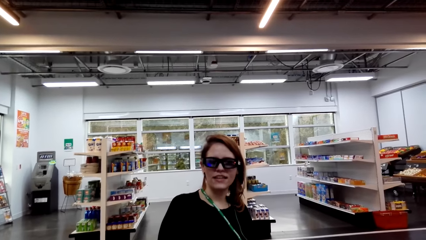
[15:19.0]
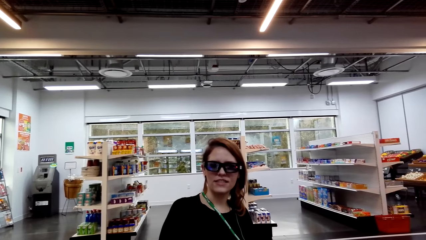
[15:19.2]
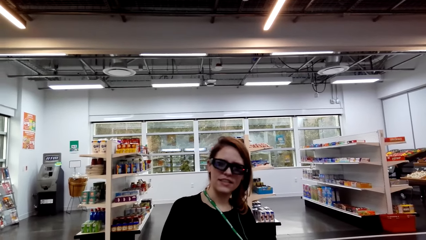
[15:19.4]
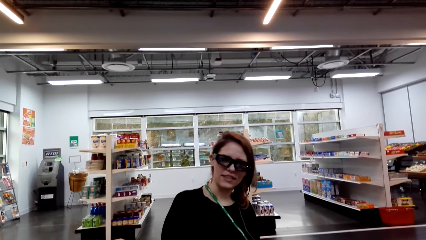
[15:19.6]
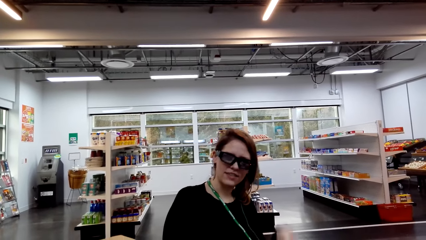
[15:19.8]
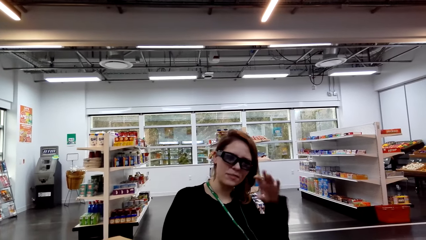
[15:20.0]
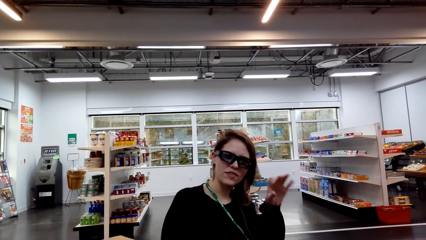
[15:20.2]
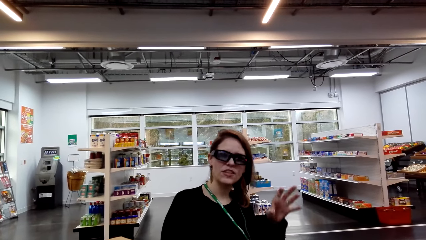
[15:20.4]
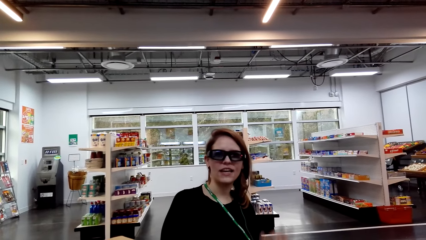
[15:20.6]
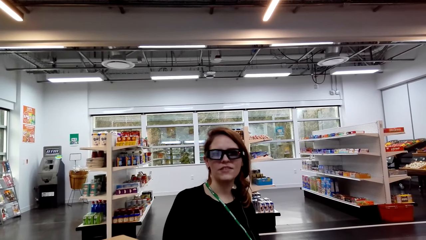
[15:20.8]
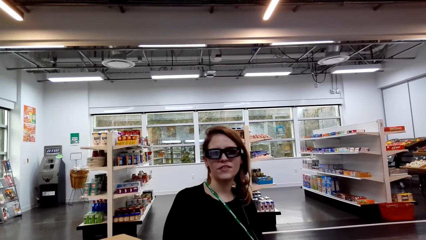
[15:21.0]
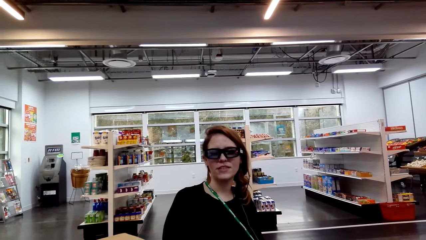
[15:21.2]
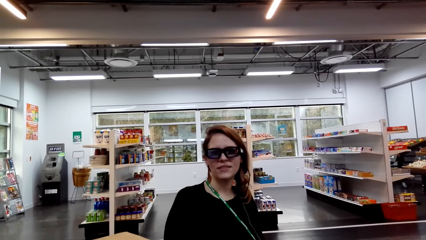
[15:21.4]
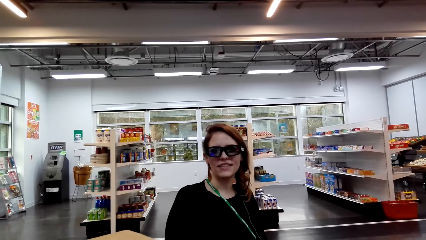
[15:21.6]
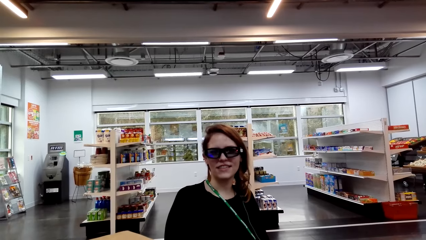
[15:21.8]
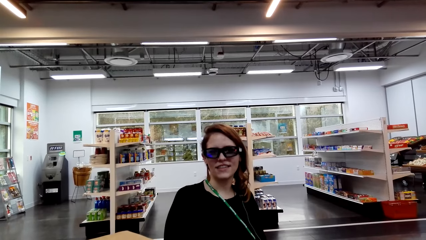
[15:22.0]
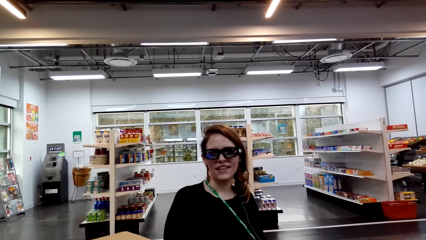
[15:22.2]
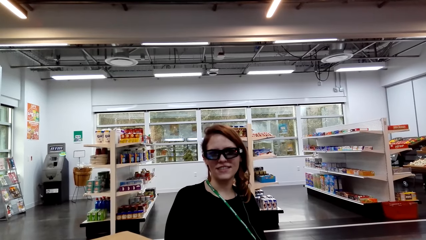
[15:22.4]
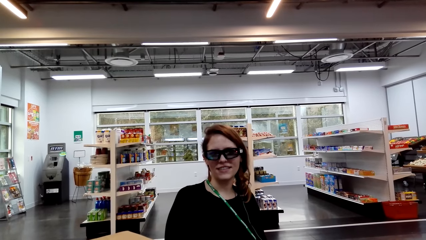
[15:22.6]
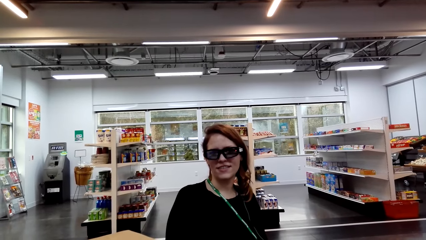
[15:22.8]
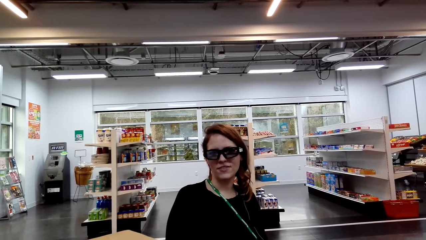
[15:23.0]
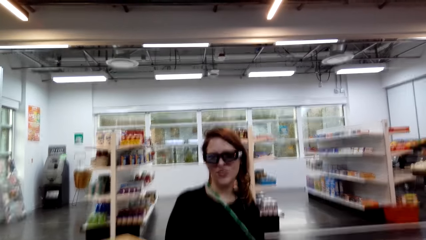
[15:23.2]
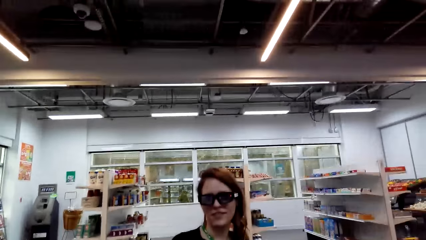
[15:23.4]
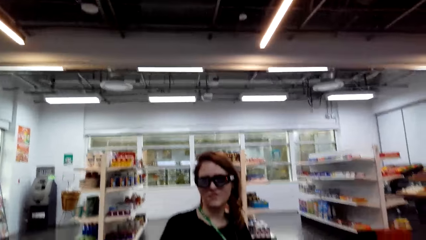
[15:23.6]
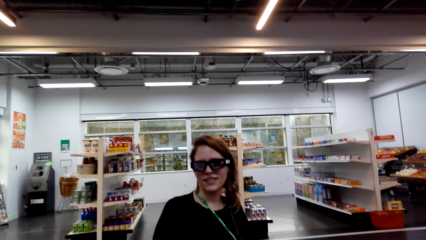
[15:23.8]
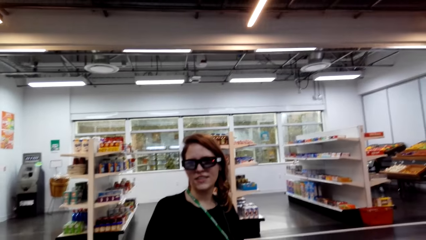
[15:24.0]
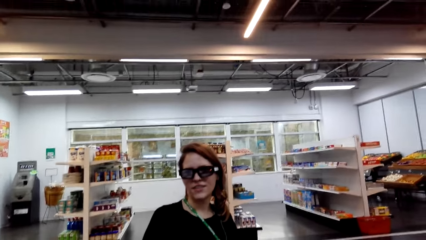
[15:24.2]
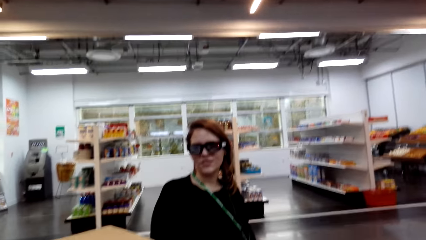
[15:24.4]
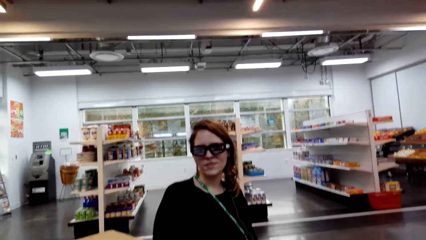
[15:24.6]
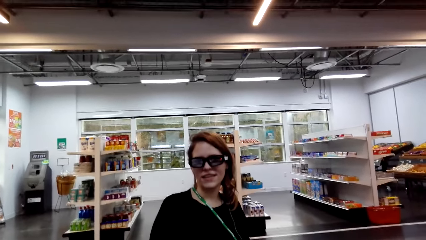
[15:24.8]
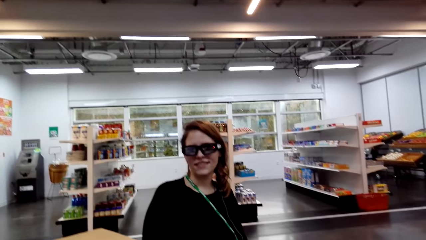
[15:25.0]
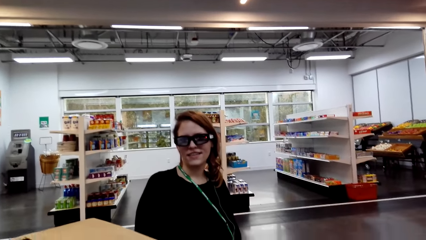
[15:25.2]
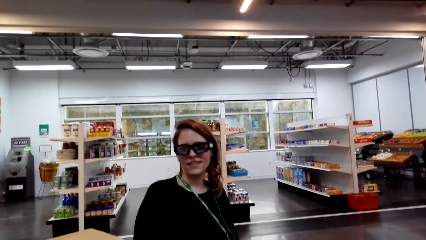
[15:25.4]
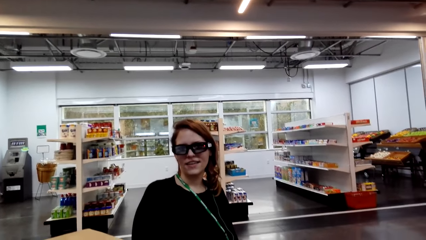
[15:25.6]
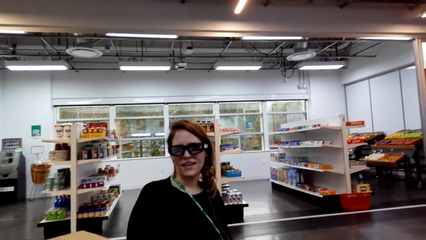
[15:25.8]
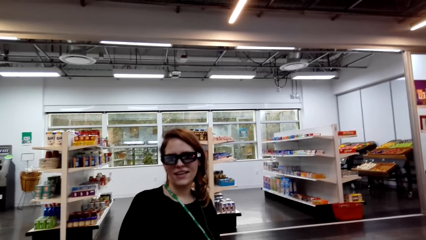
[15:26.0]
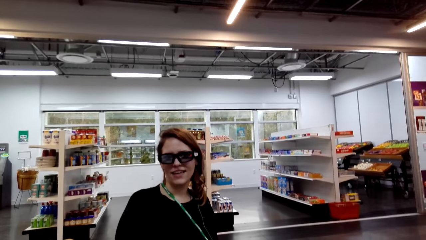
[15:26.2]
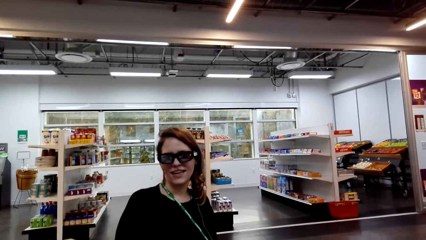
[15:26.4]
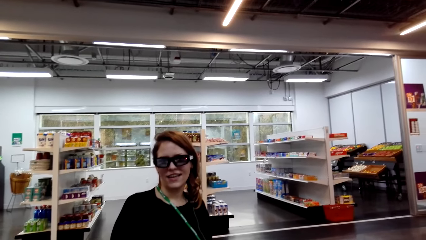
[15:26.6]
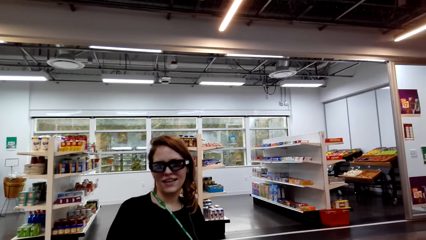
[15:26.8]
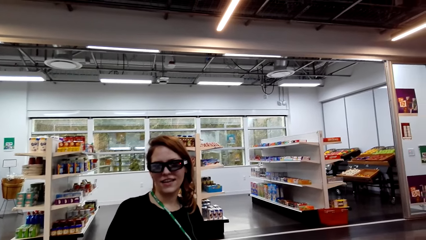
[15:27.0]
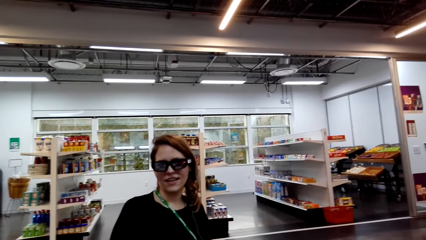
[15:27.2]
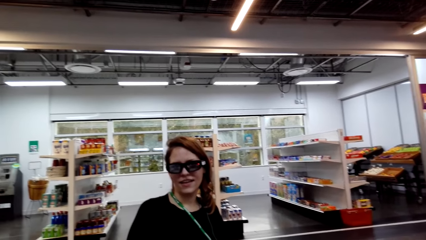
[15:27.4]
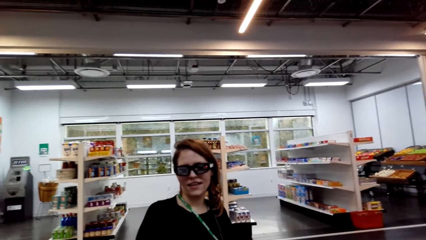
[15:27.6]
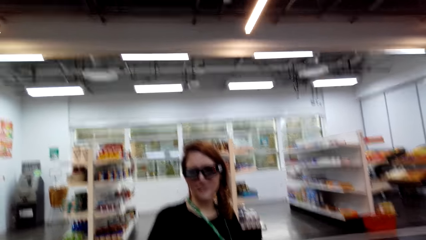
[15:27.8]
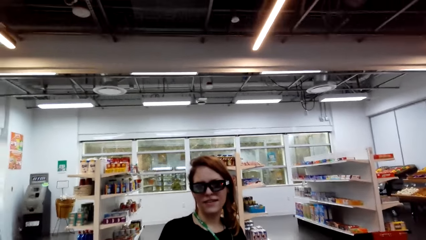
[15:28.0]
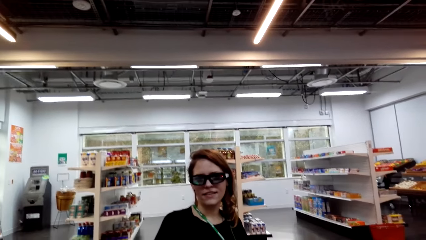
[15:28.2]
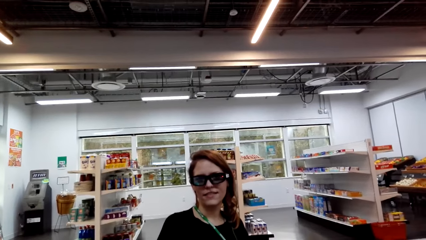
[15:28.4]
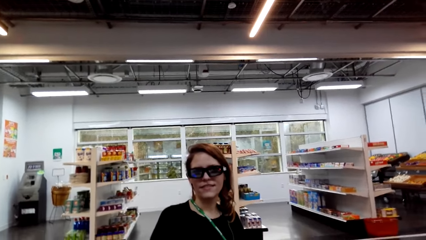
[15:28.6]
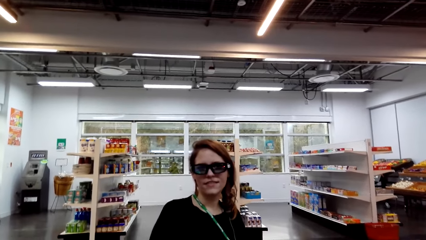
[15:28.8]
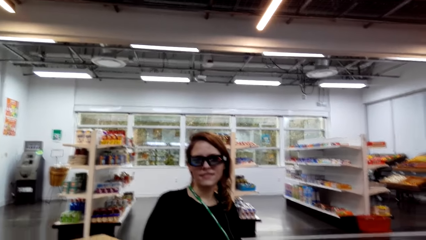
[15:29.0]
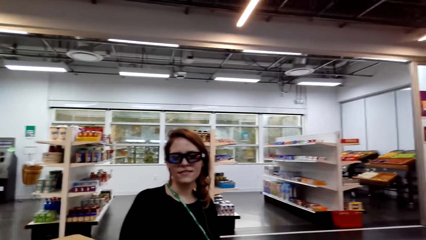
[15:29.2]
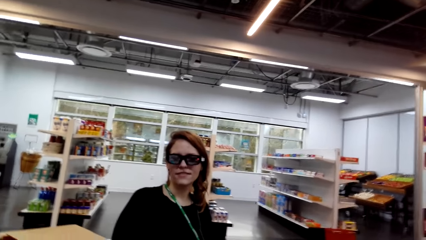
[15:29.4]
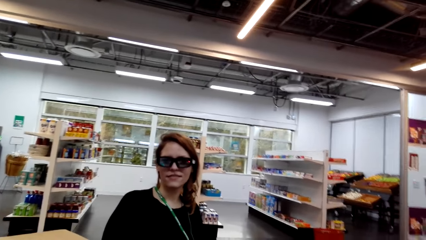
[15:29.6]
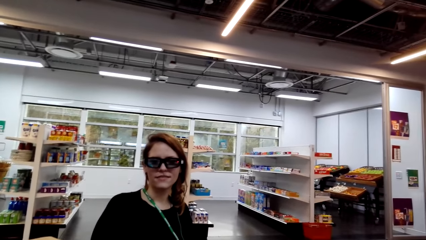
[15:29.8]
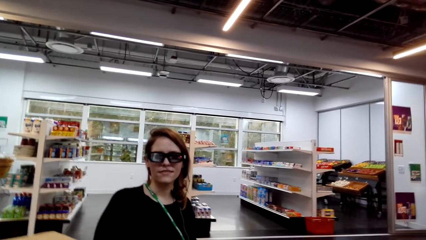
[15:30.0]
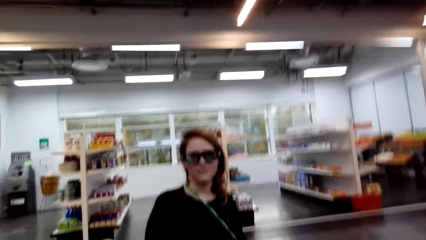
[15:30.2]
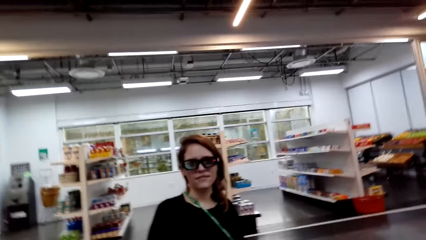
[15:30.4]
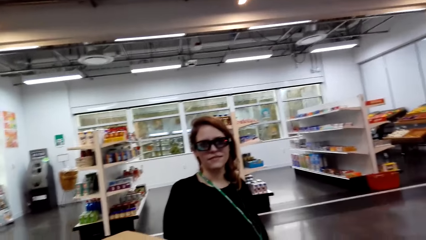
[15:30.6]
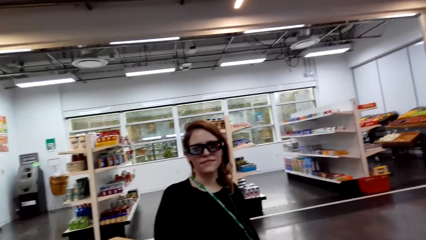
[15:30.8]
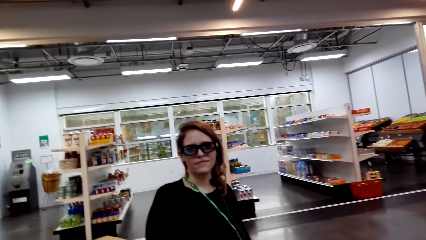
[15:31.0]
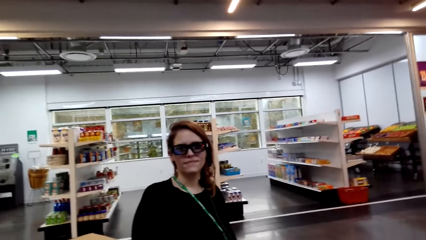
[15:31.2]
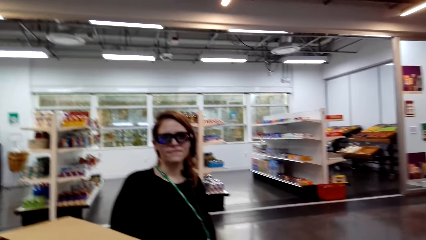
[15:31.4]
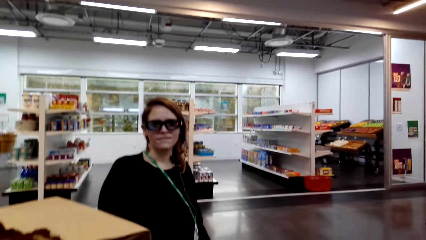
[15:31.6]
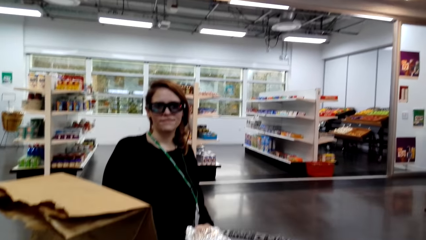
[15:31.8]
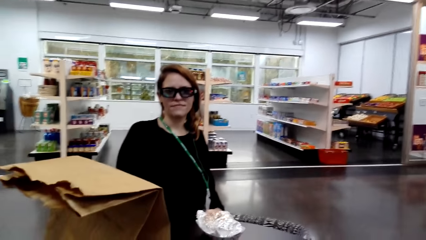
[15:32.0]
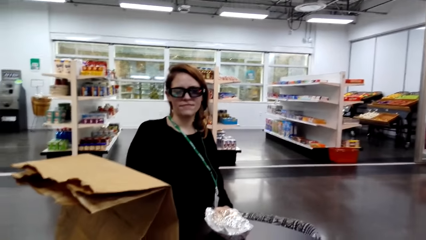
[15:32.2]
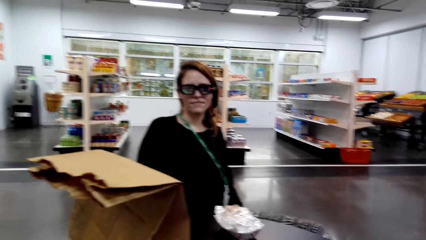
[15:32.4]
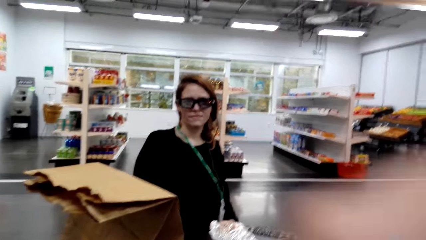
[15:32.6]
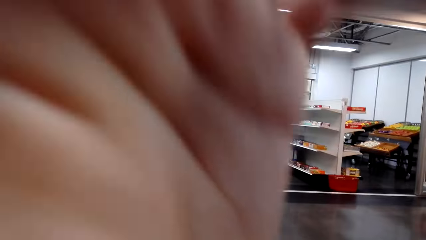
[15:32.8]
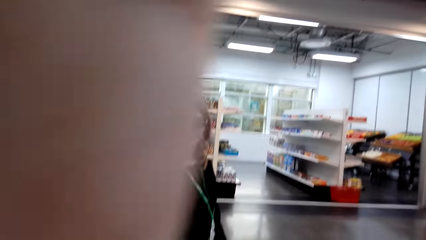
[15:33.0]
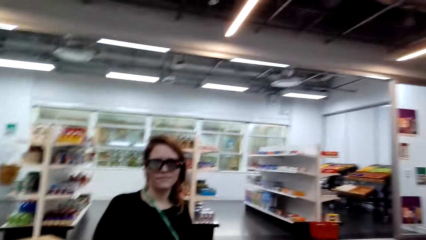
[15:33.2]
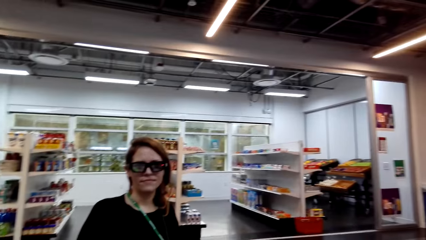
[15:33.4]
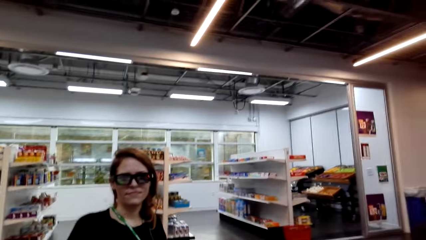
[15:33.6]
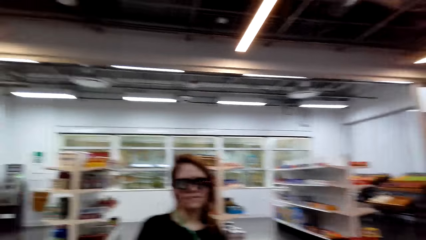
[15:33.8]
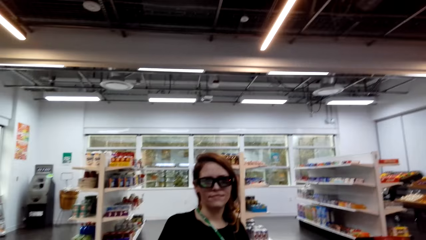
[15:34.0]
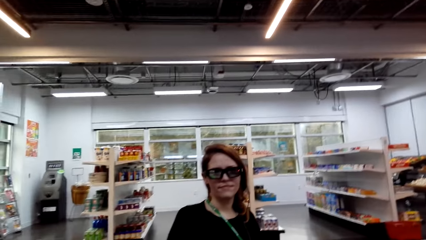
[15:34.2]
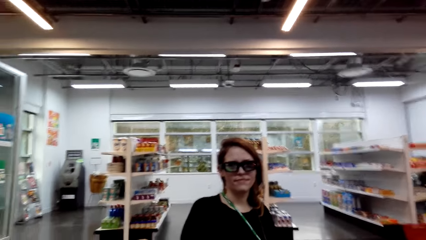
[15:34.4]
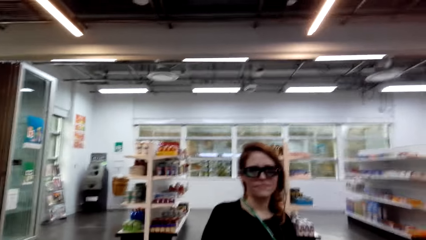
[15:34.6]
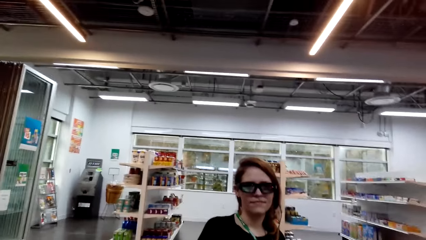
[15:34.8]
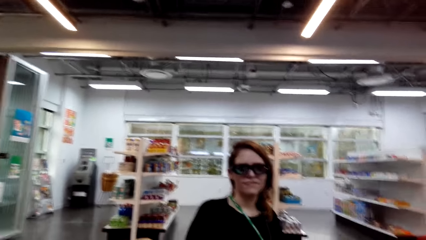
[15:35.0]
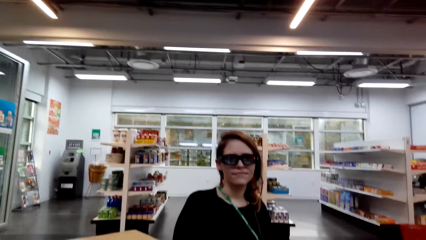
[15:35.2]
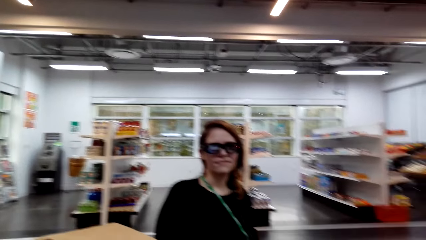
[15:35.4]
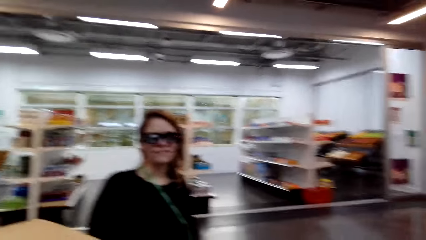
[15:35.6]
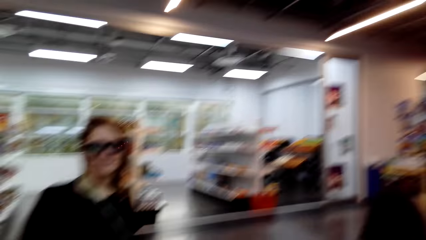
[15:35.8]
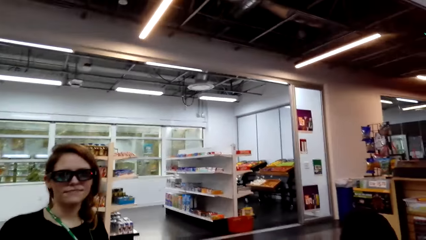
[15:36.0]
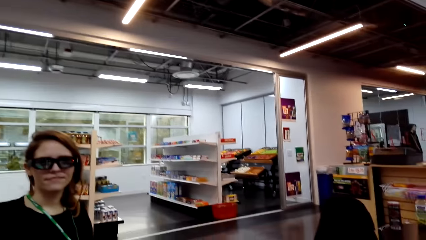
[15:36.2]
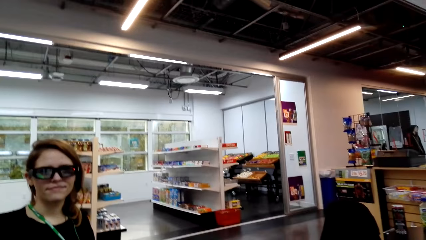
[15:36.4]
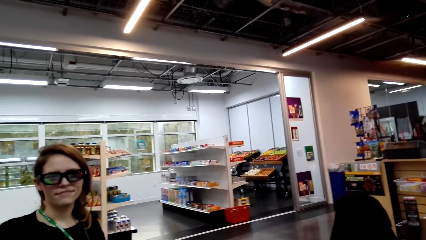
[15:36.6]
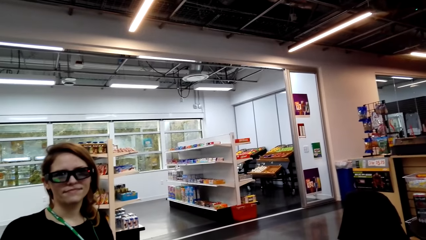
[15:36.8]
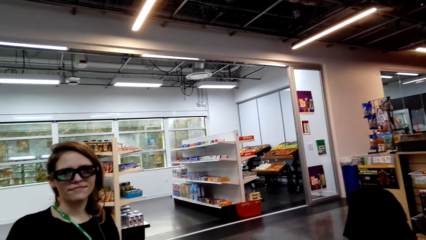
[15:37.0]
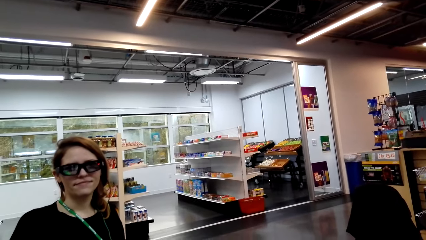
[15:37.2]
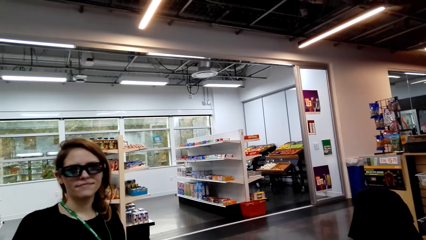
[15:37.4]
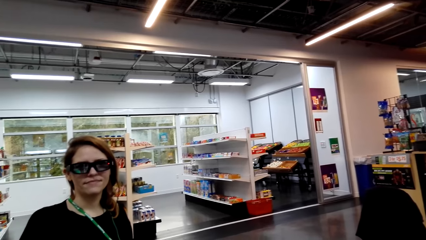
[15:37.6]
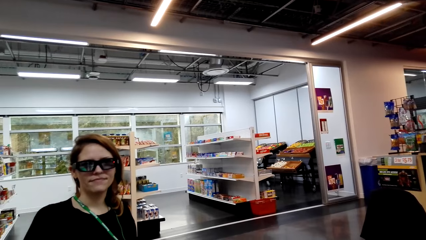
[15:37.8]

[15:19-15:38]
A lady interacts with the camera wearer. The camera wearer looks around a supermarket. The lady interacts with the camera wearer. The camera wearer looks around the supermarket. They adjust the camera. They interact with the lady. They look around the supermarket.
